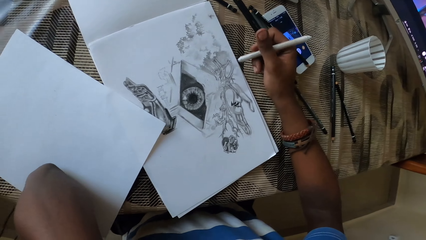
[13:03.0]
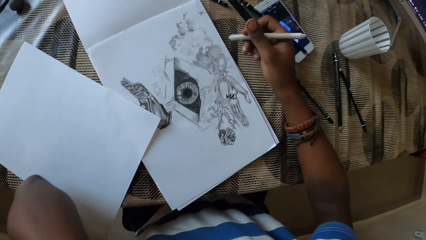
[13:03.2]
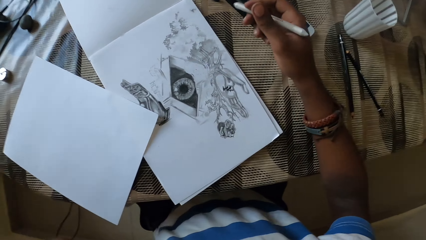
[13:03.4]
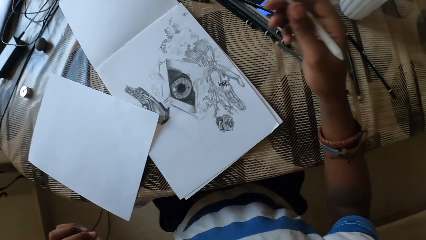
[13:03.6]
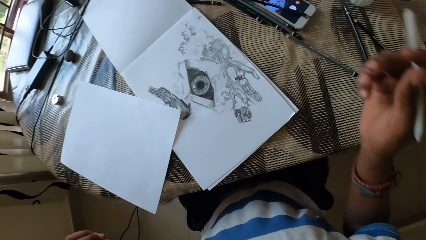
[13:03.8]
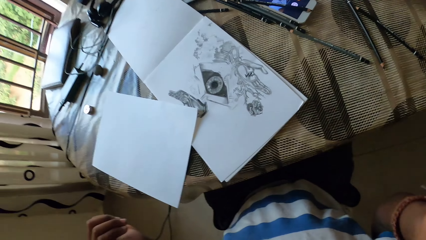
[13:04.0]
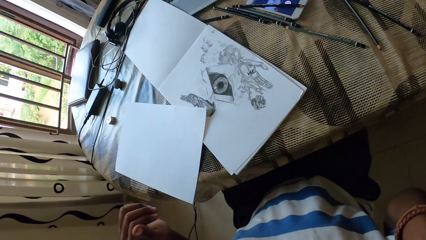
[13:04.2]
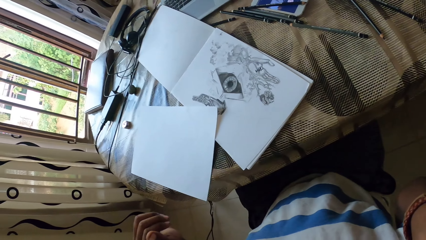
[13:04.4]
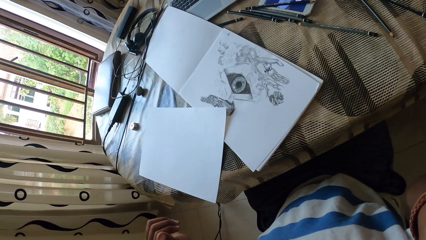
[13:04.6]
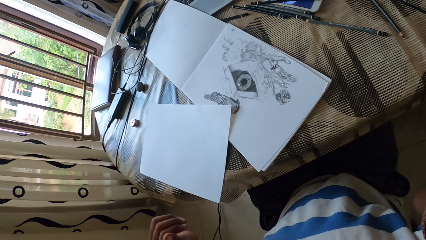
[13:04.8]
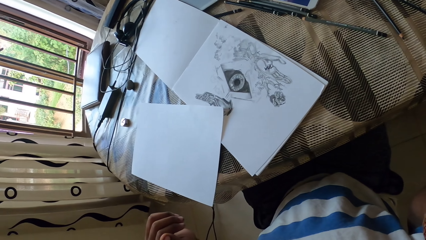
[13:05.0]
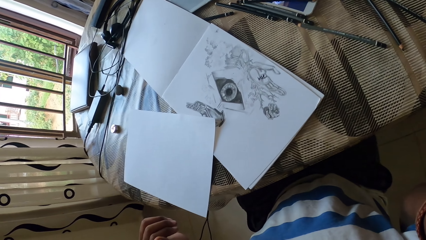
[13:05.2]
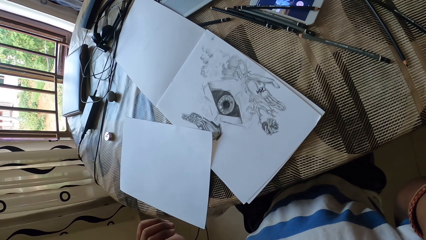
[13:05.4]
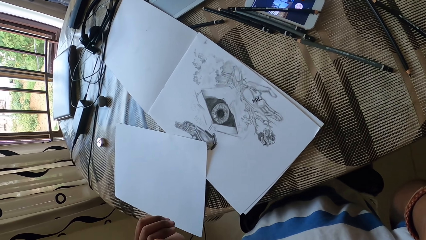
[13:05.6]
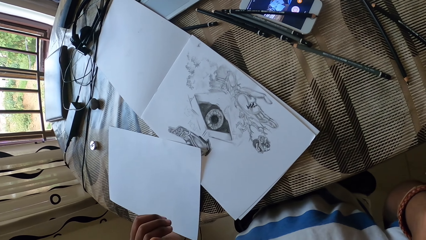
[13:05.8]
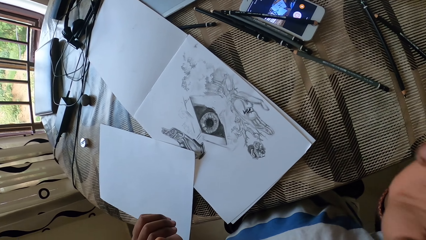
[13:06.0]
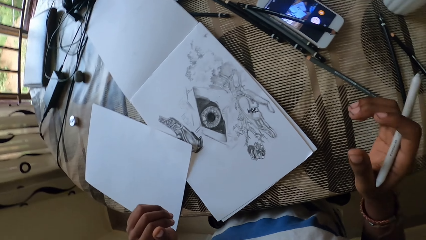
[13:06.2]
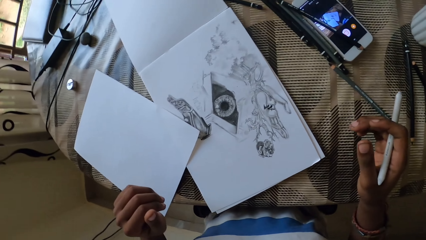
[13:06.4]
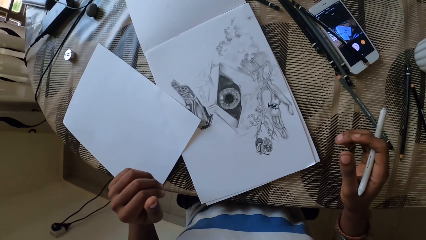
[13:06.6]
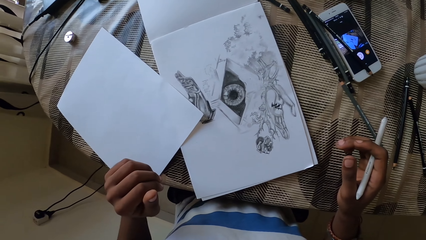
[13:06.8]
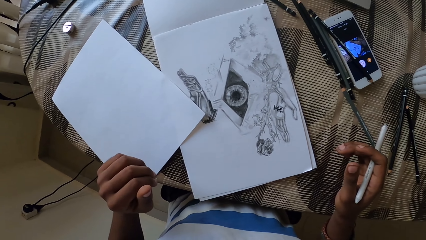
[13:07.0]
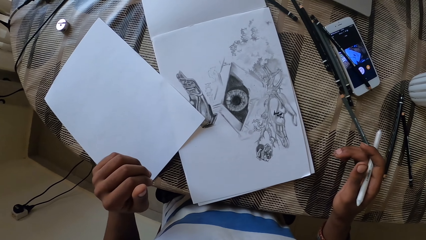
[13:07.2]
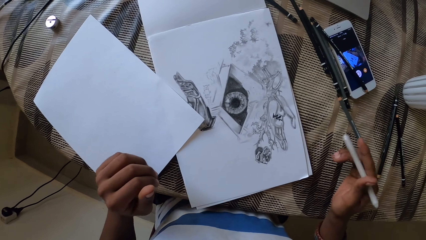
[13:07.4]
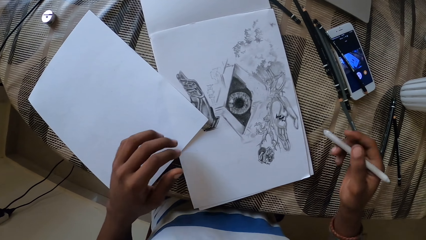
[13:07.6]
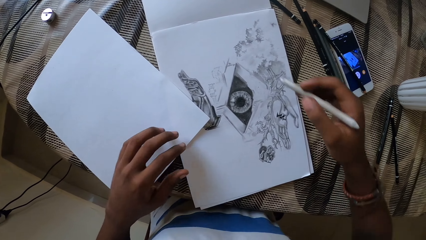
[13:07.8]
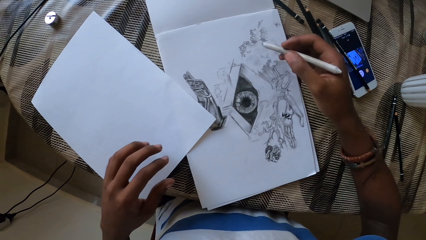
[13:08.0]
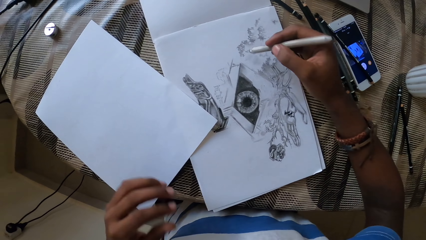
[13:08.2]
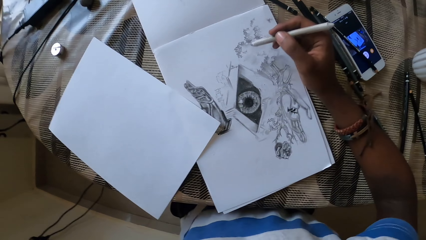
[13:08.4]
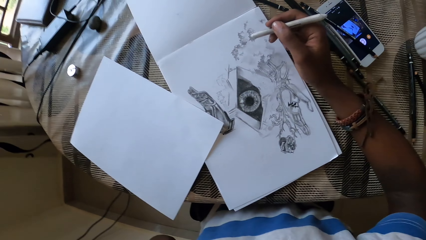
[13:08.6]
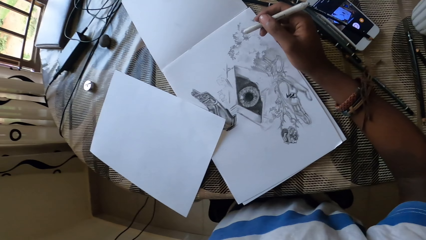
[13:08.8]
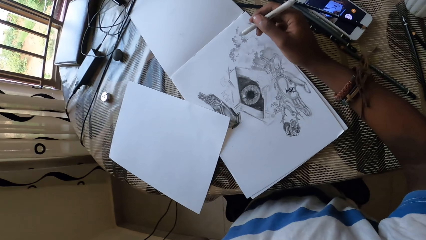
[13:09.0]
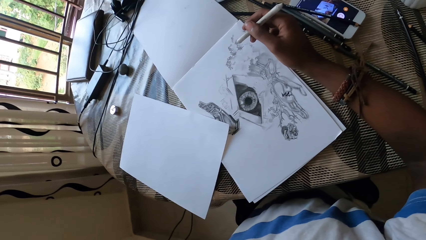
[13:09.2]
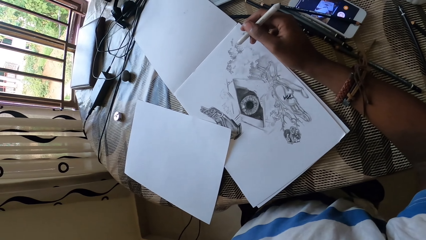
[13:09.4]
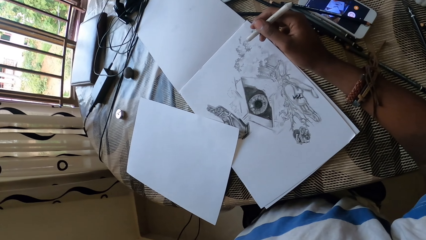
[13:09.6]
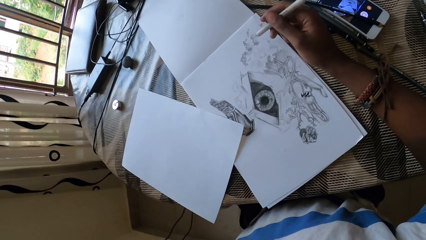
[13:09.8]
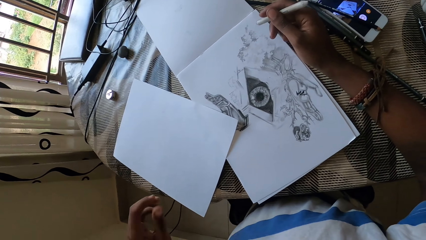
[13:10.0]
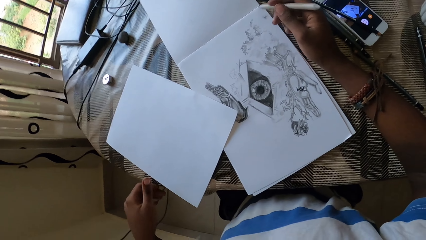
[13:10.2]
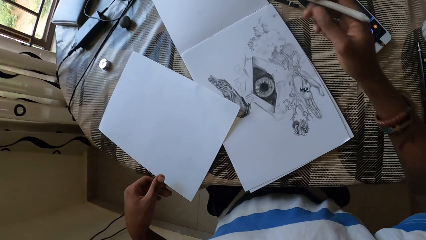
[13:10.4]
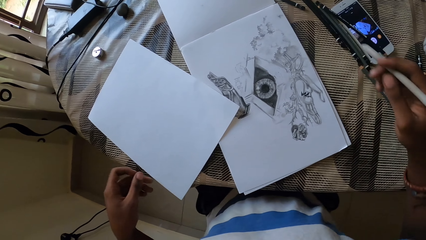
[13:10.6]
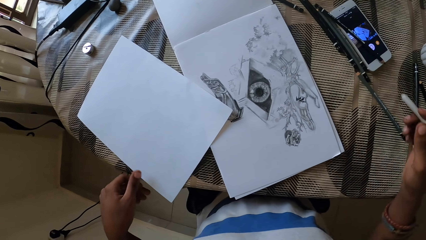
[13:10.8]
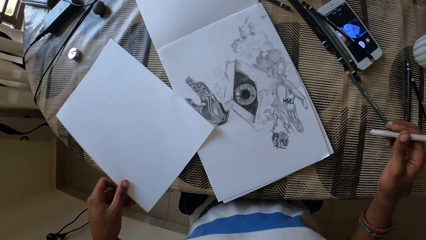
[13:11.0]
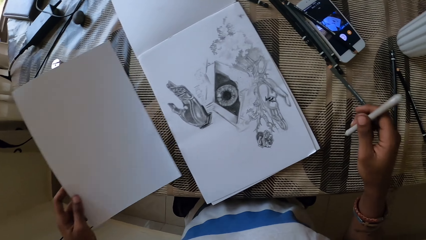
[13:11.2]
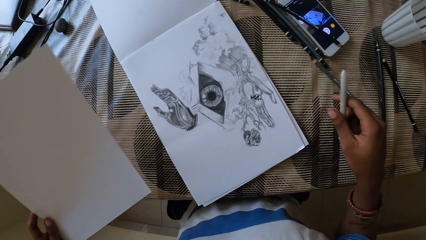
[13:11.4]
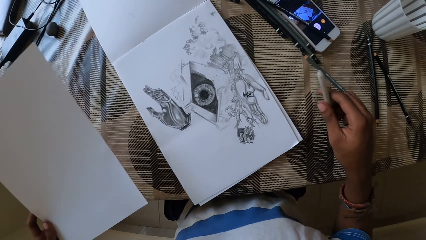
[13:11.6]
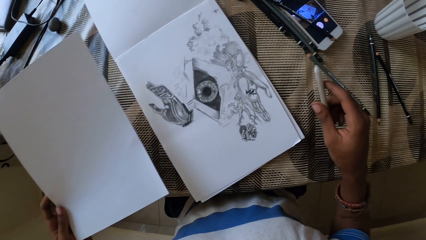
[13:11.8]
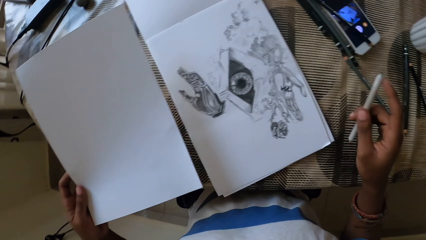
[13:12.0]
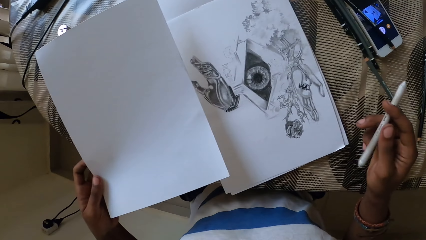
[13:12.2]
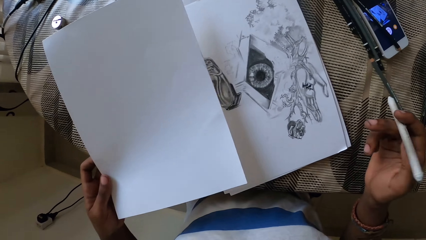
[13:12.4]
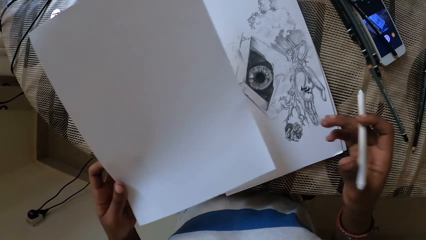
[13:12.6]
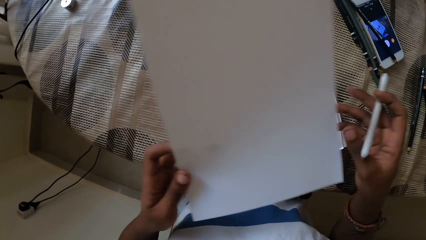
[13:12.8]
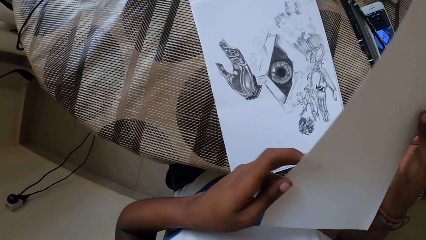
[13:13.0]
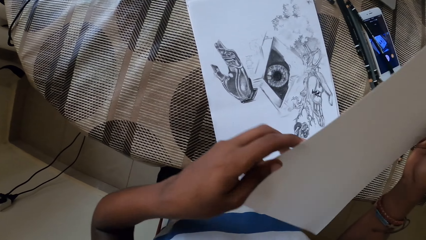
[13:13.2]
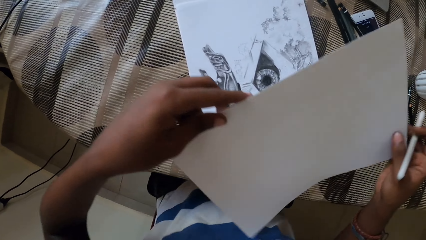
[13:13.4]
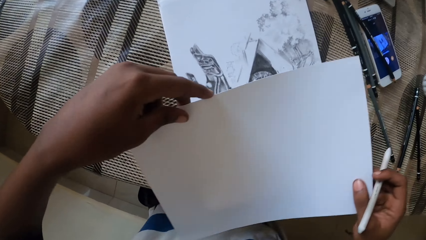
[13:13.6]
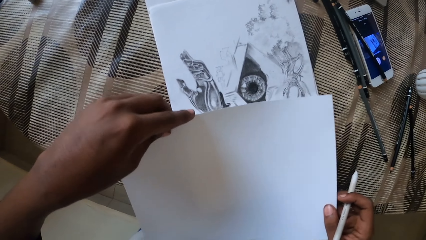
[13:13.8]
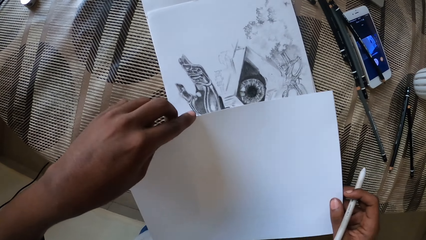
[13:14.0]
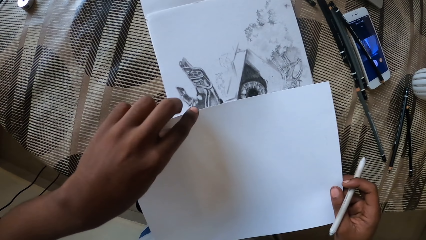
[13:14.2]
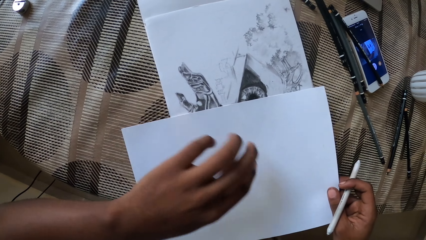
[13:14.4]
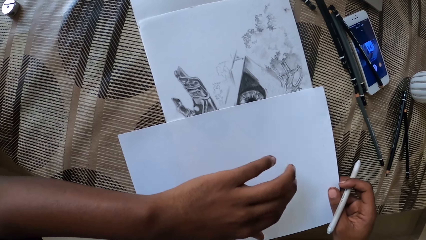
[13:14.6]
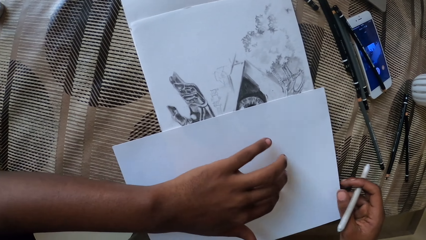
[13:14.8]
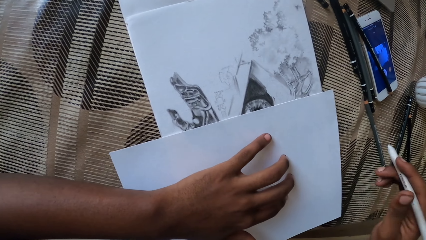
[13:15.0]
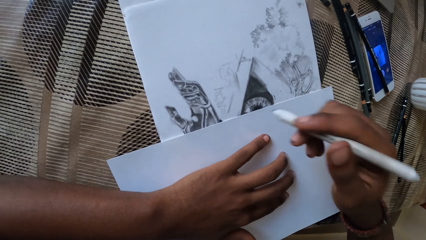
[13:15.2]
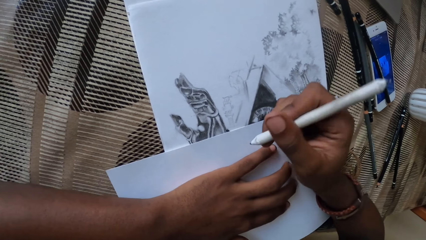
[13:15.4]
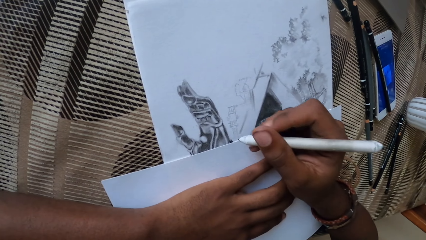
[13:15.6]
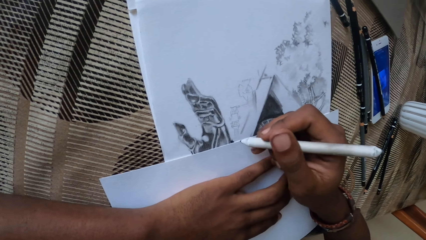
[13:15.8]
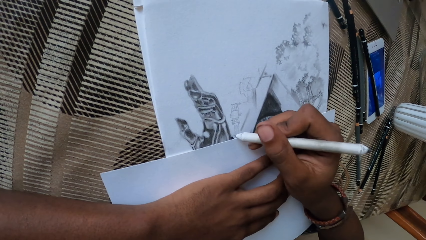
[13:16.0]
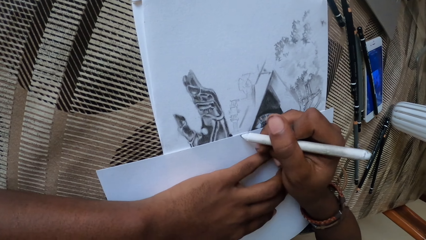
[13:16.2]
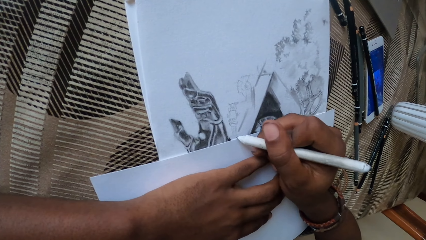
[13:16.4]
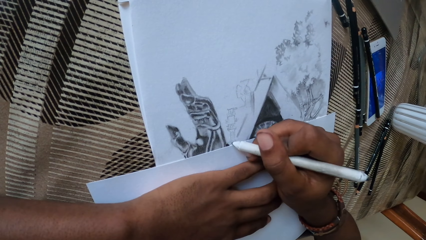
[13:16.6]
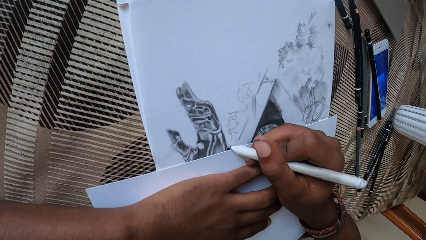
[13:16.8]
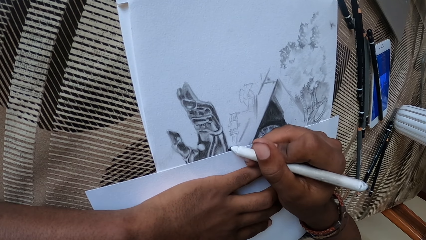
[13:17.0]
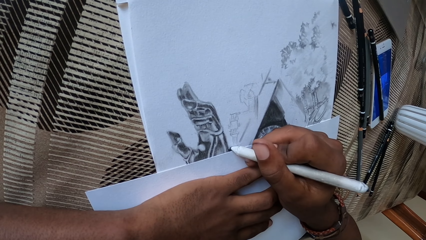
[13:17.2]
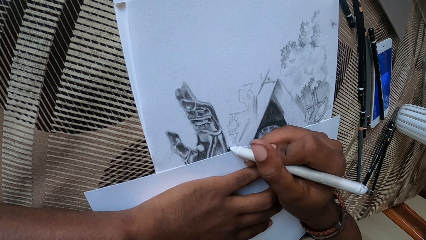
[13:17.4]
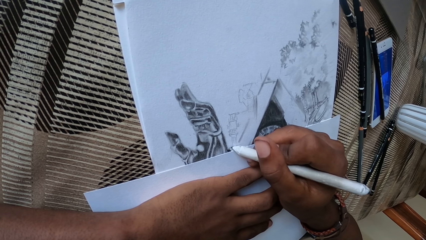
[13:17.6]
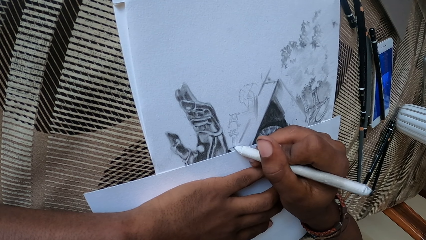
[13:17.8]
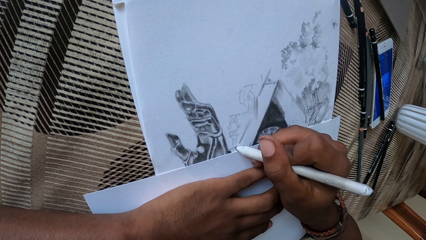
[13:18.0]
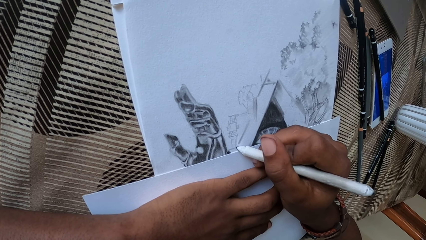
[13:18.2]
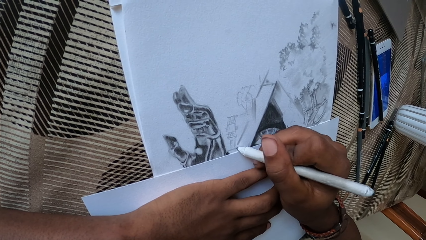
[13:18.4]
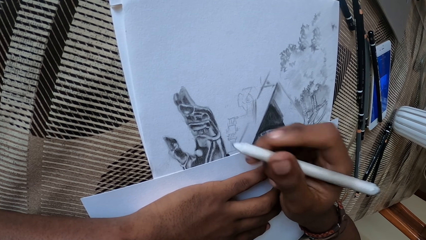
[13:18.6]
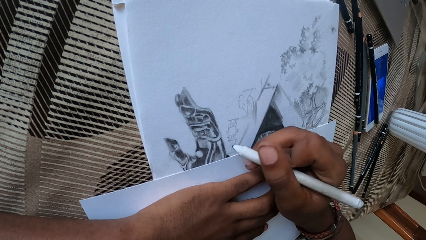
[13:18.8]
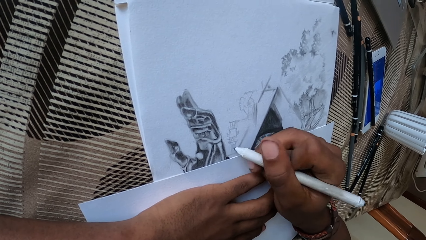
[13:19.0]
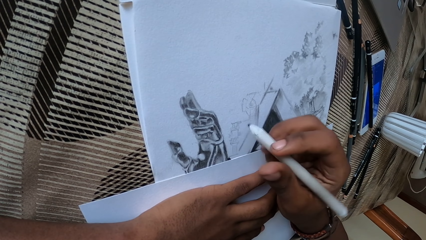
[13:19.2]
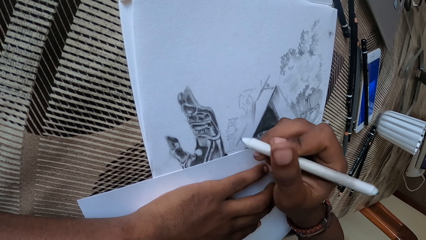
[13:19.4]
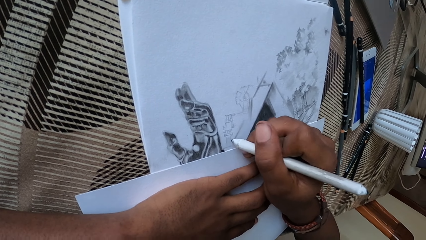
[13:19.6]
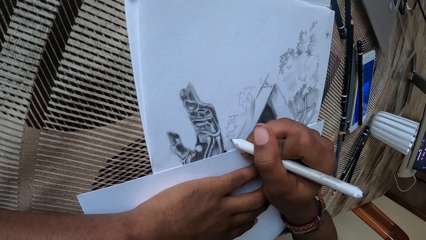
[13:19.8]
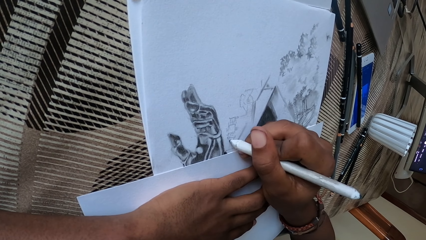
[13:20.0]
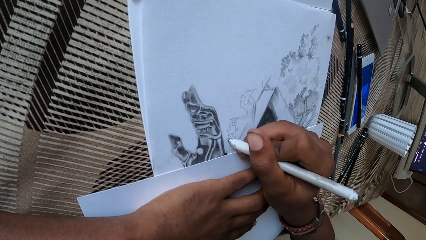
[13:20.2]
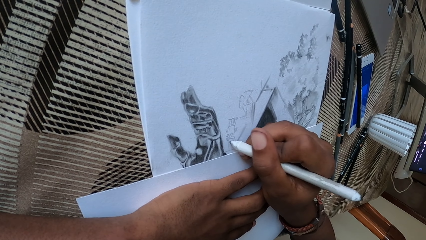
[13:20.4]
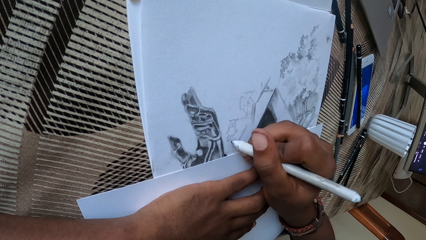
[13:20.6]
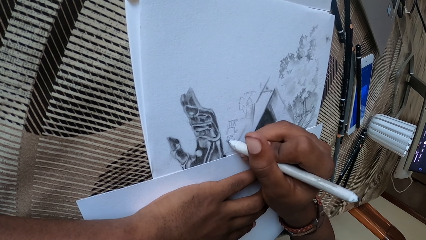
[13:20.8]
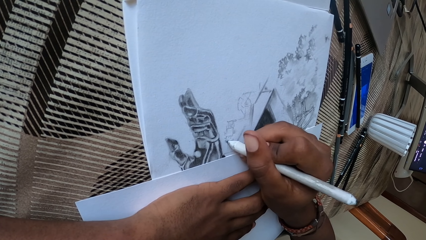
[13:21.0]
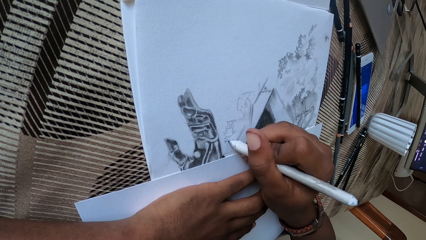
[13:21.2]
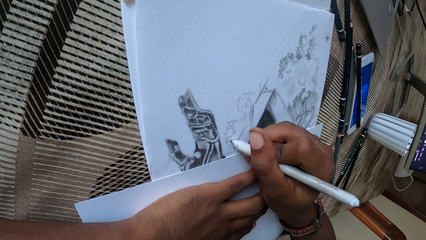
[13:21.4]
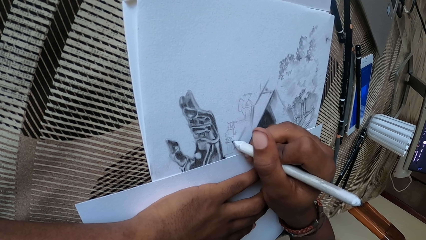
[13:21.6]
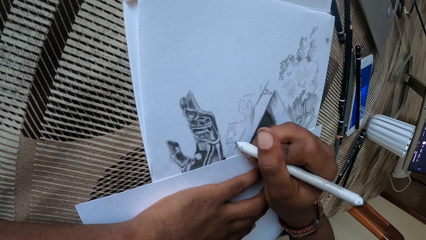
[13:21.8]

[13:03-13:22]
The camera wearer looks at the drawing. They pick up a paper. They move the paper on the table. They drop the paper. They hold the paper with the left hand. They draw on the paper with the pen.
